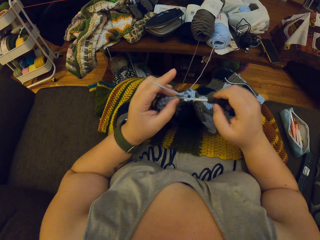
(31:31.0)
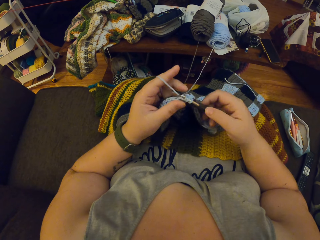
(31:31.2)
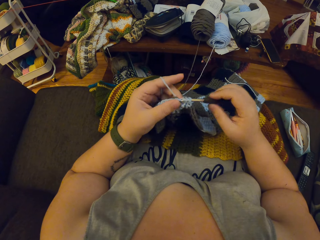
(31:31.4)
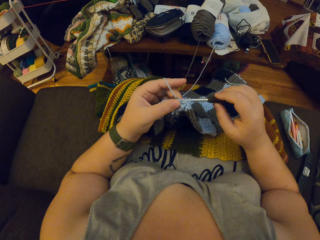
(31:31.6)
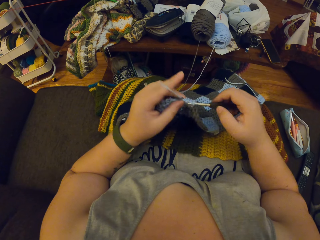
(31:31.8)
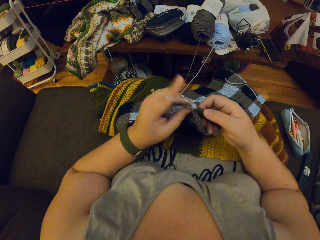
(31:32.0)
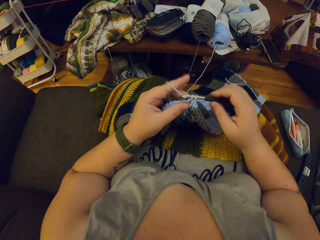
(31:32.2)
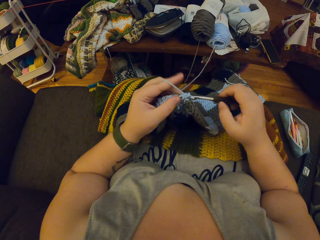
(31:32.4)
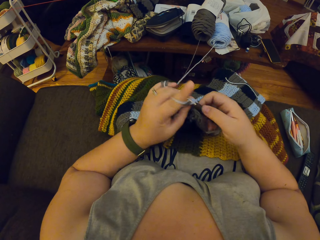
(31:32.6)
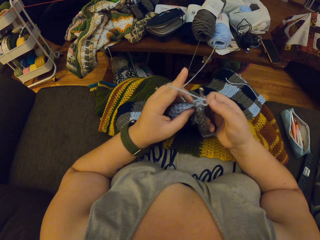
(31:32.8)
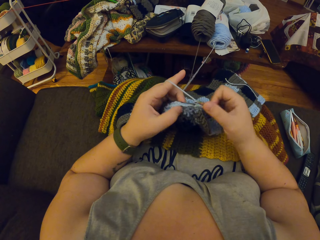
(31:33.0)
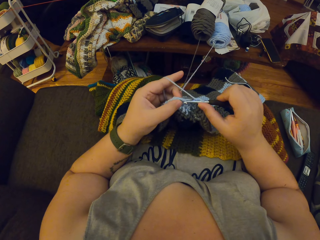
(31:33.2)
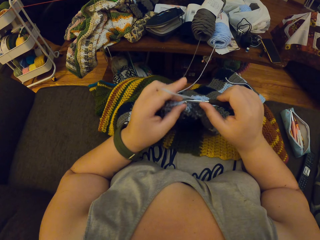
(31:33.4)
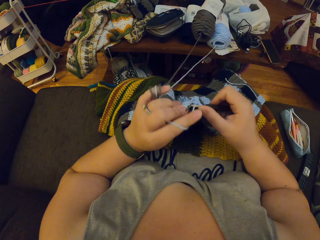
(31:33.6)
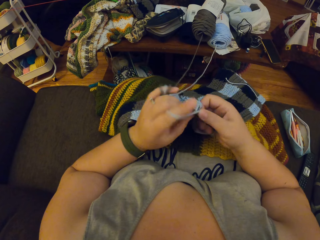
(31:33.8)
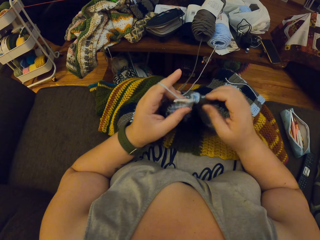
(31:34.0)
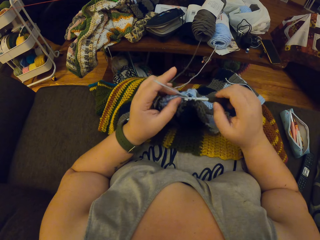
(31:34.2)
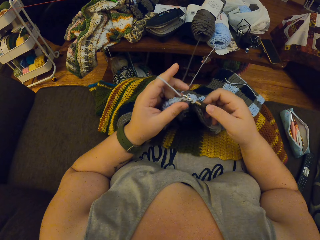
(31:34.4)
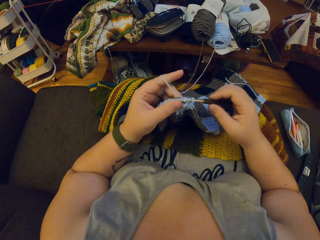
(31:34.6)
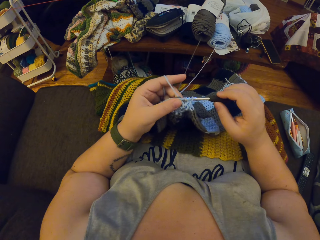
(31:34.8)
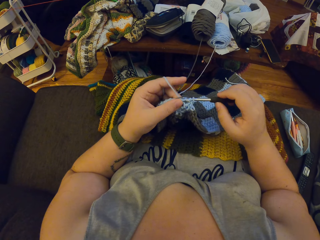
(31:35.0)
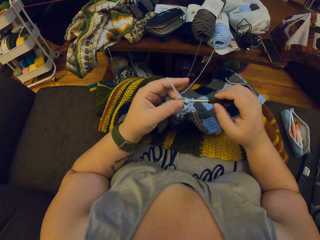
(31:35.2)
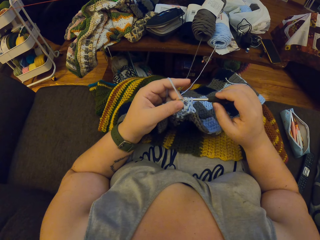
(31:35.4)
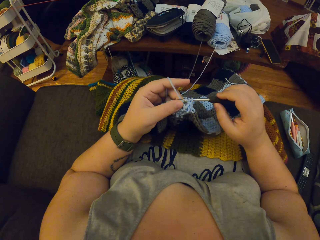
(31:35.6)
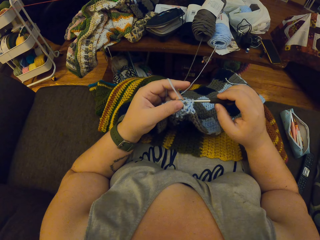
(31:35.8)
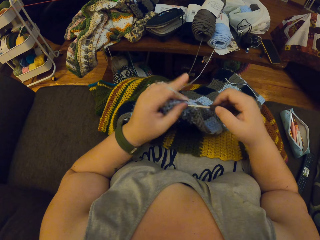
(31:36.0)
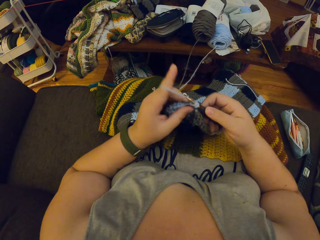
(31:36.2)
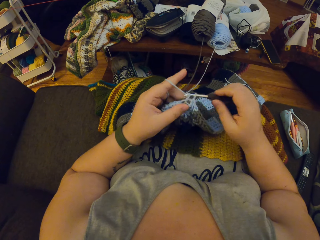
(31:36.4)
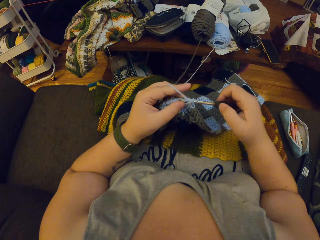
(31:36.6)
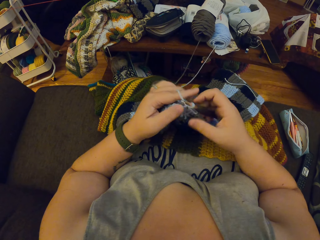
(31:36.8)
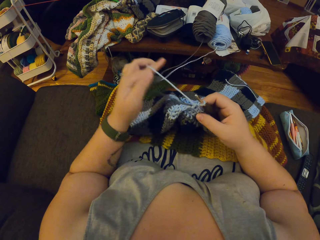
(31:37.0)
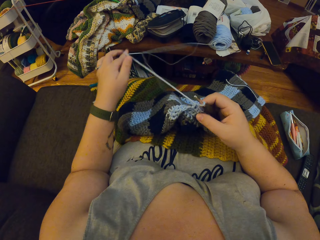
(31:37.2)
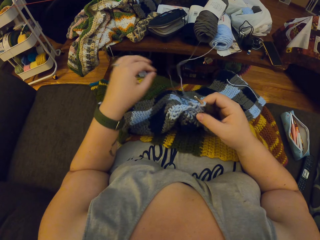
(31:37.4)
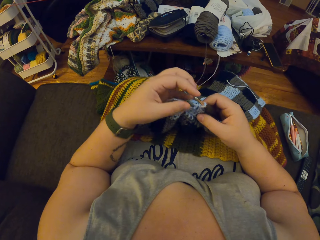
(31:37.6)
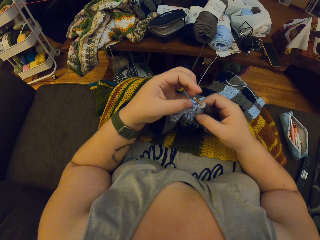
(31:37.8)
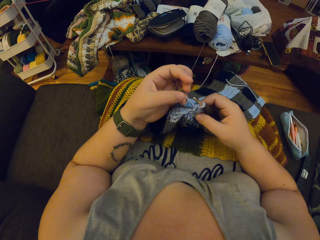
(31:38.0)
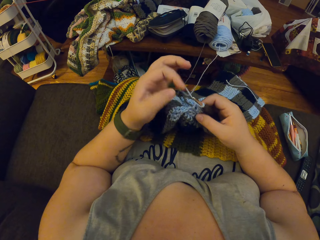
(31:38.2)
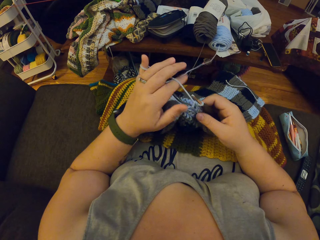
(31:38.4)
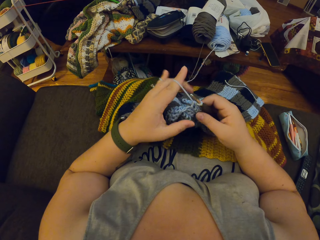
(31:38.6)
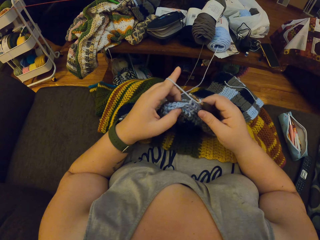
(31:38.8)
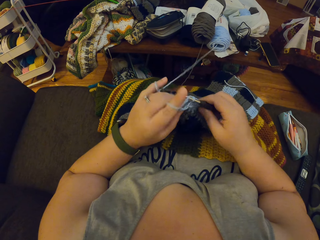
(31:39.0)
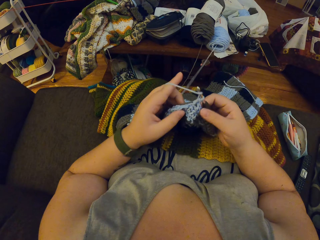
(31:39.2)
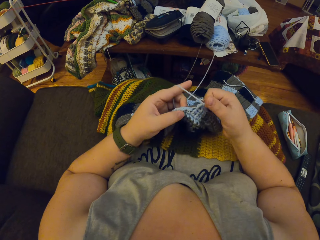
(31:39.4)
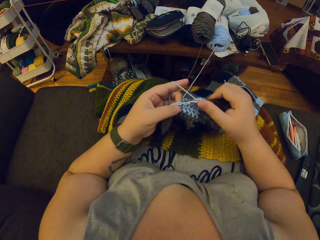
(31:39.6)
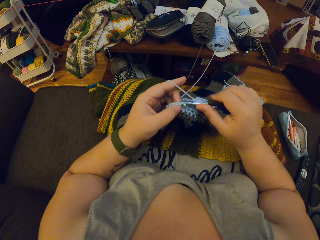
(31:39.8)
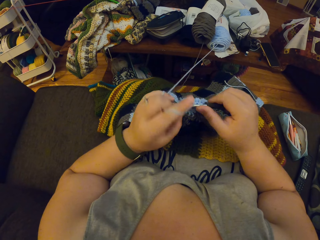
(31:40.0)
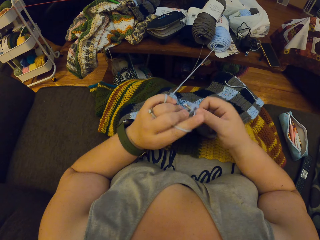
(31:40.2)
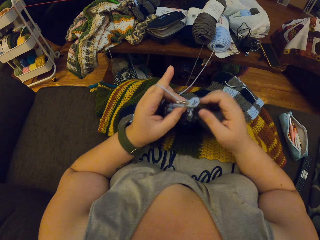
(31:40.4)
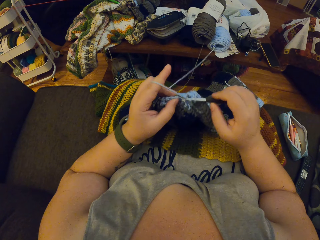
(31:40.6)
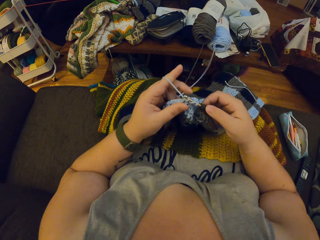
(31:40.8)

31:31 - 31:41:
The camera wearer holds a knitting crochet. She holds the fabric and knits the woven fabric. She untwirls the black yarn from her left hand. She twirls the blue yarn round her left hand. She crochets with the blue yarn.

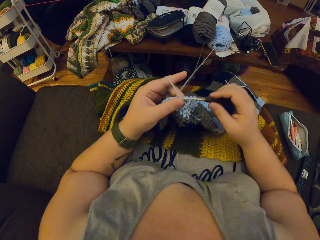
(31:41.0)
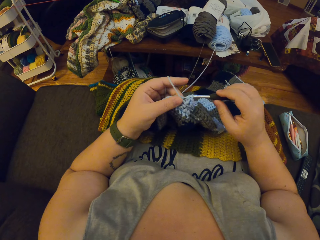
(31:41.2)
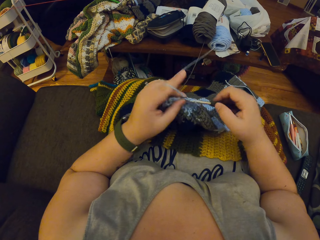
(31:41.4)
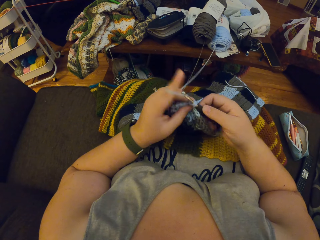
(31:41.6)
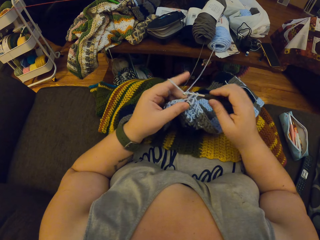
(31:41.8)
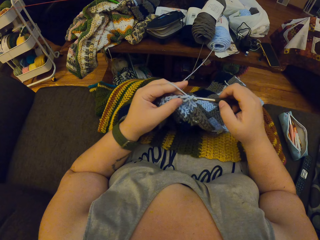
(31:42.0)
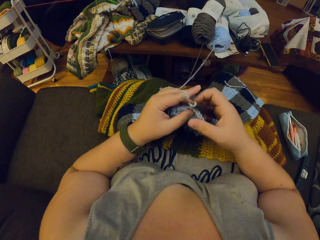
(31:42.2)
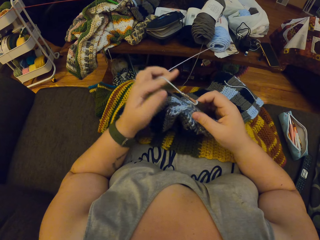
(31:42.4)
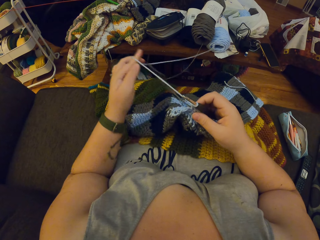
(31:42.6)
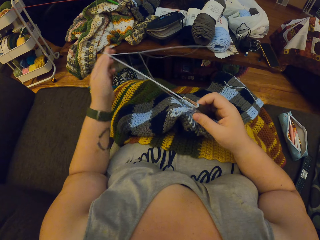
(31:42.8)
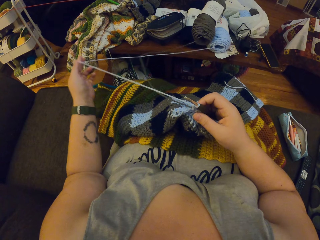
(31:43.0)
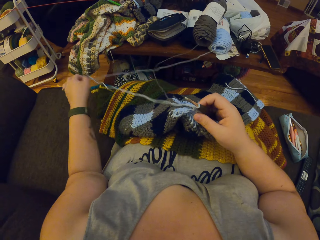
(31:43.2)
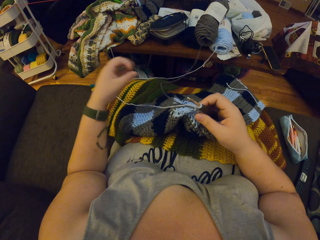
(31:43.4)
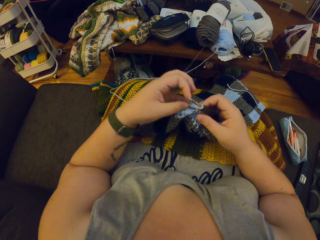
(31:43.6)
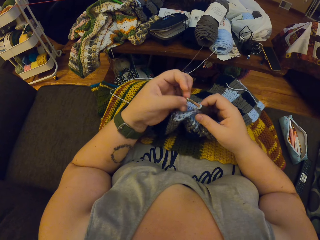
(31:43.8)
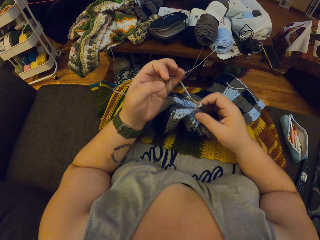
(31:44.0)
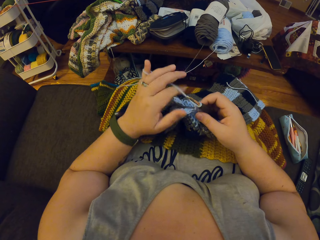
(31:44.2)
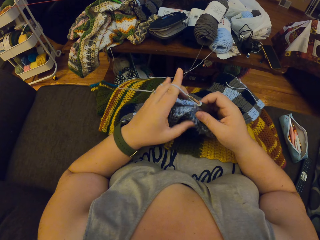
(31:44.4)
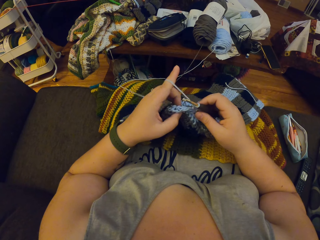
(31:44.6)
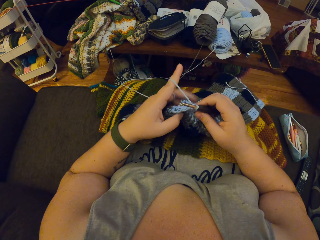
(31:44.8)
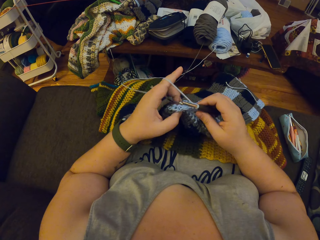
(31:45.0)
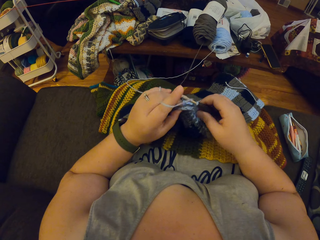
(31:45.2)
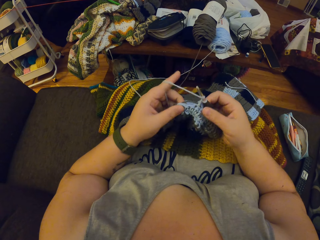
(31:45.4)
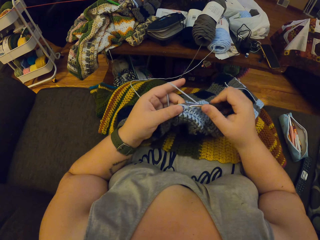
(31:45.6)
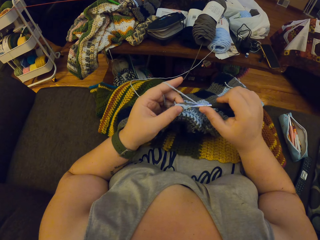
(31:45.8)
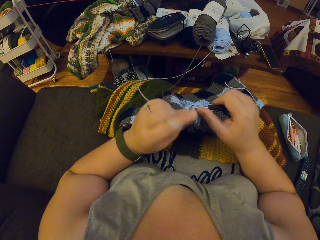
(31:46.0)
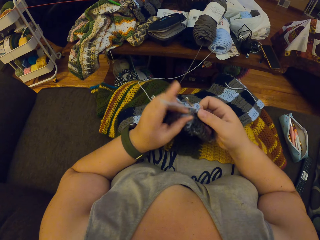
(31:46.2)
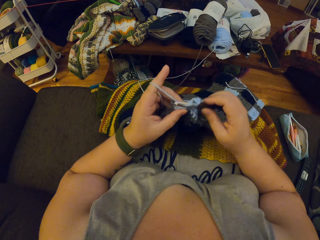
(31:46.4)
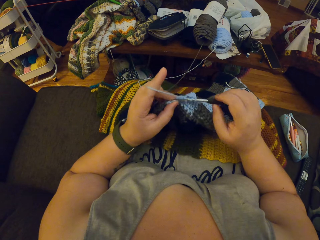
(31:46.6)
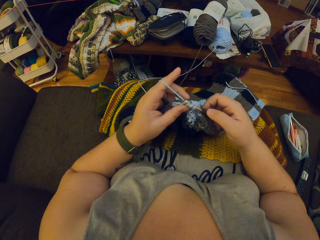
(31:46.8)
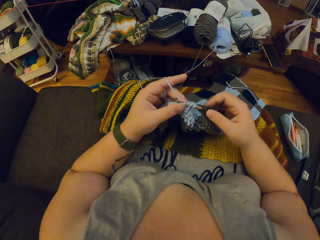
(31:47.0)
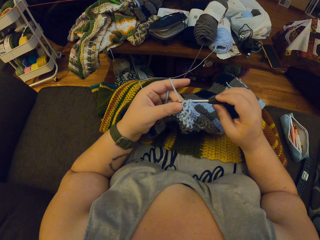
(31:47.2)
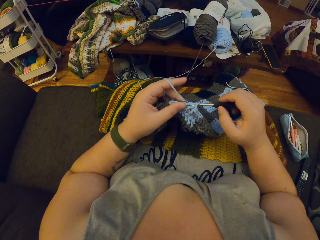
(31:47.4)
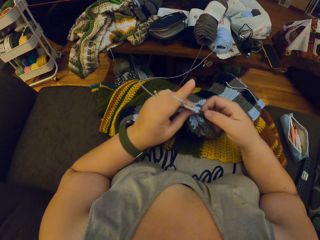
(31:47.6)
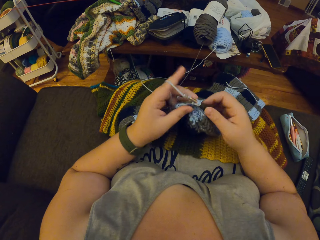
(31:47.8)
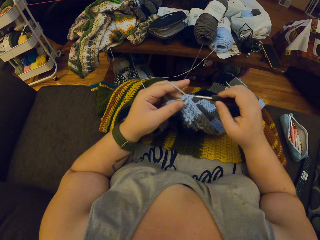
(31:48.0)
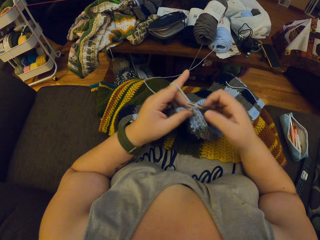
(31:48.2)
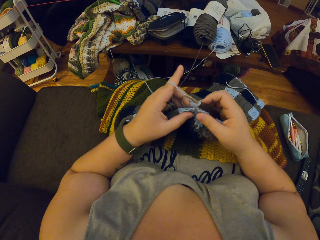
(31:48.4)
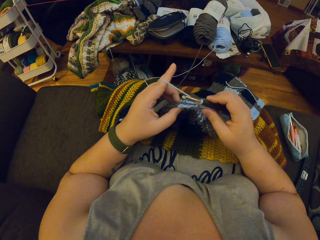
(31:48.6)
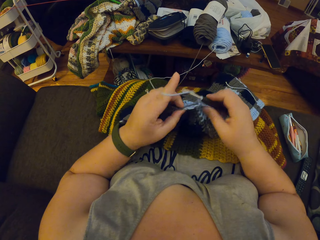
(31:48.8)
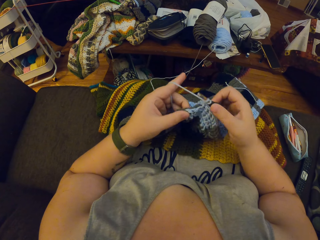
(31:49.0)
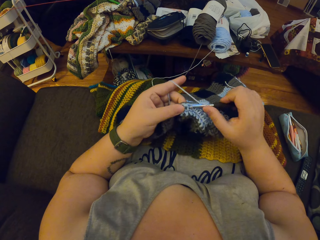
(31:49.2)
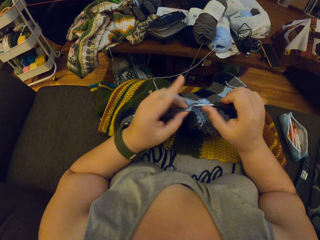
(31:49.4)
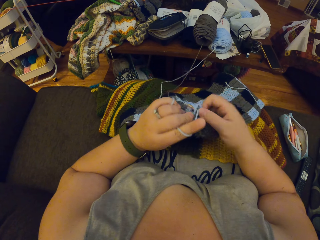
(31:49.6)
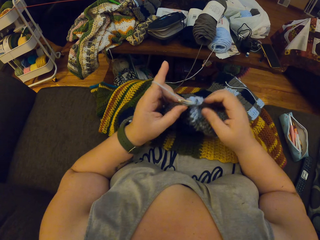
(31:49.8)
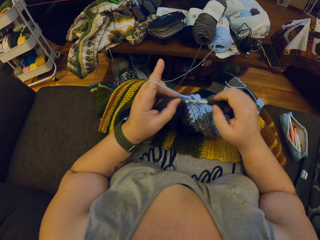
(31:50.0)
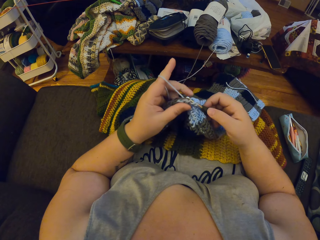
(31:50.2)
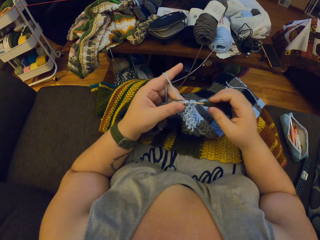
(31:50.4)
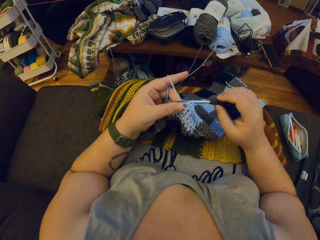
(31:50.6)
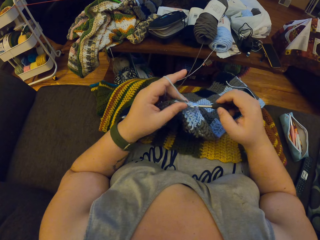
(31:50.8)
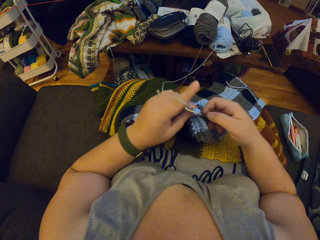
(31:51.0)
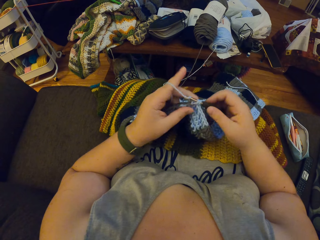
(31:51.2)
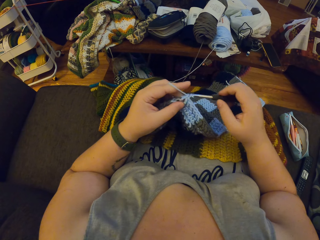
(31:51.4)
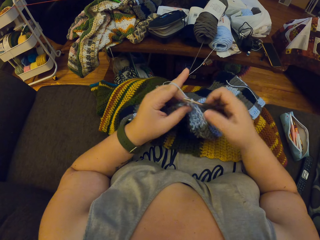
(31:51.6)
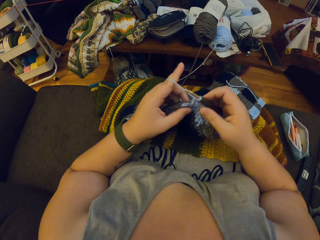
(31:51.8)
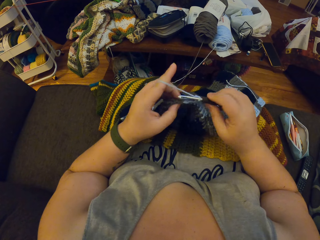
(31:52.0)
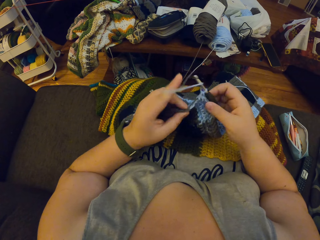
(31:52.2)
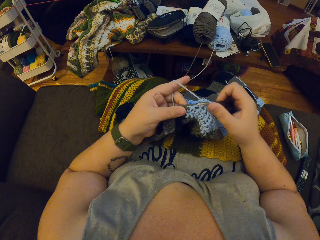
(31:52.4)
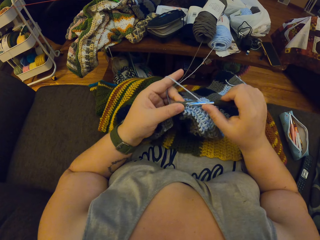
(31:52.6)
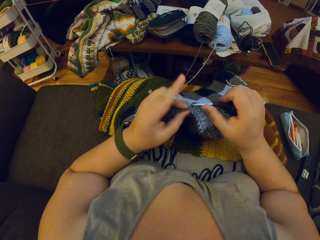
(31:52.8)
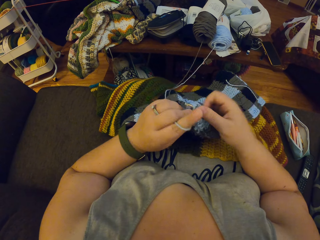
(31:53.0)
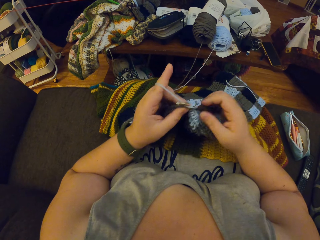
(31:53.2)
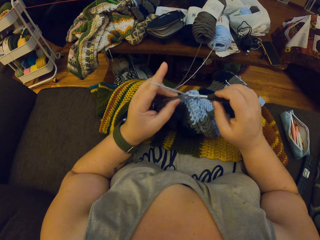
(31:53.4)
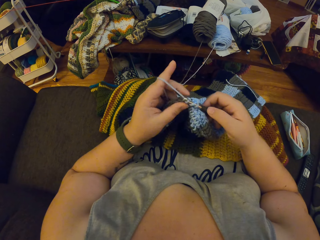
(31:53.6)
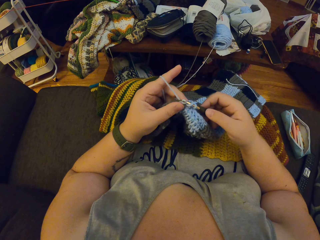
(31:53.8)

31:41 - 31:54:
The camera wearer pulls the blue yarn with her left hand. She twirls the blue yarn round her left hand. She crochets with the blue yarn. She crochets with the yarn.
